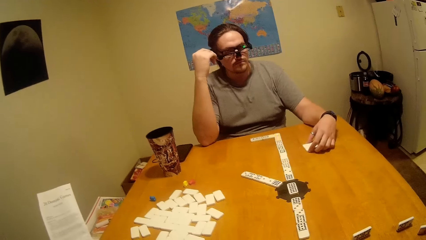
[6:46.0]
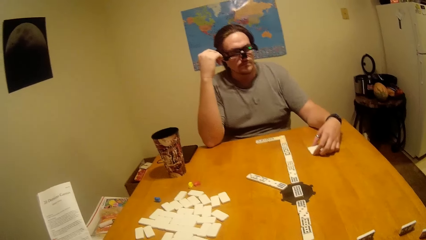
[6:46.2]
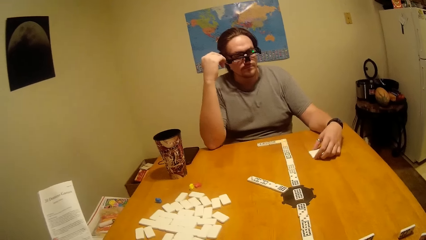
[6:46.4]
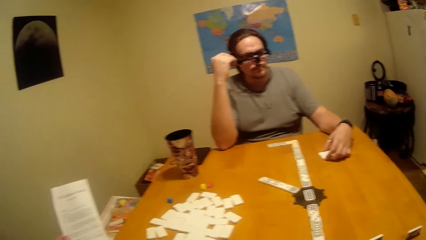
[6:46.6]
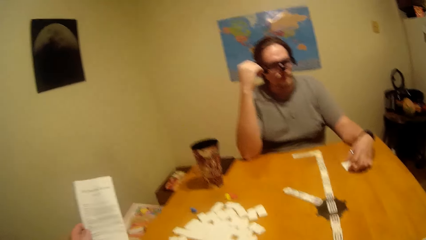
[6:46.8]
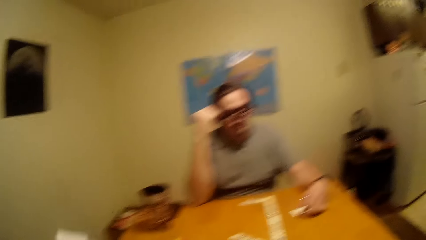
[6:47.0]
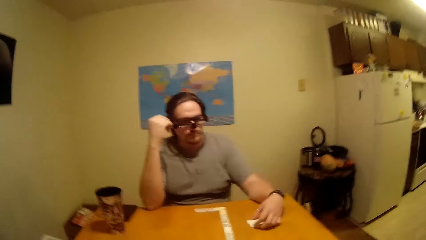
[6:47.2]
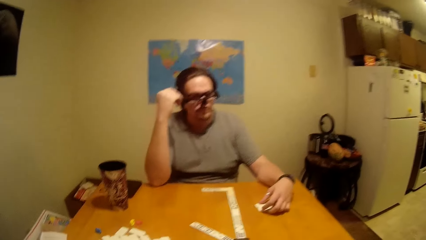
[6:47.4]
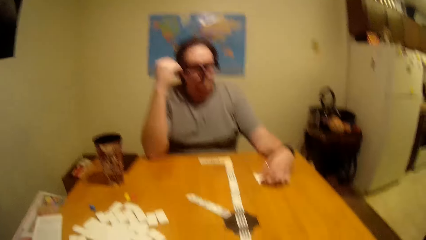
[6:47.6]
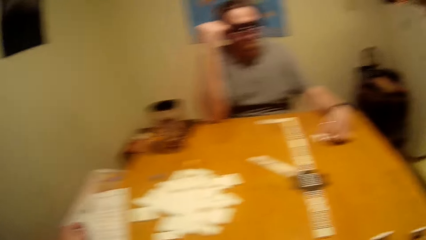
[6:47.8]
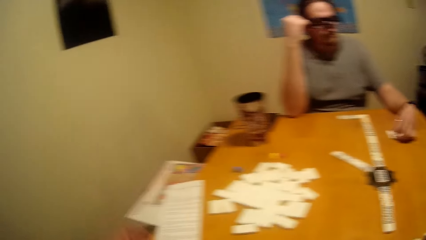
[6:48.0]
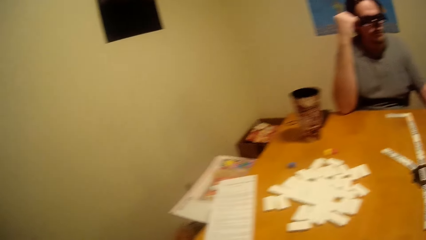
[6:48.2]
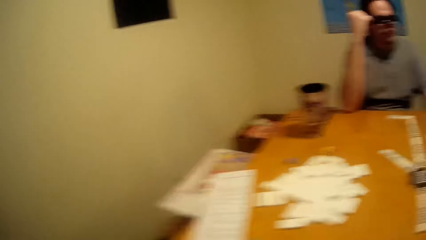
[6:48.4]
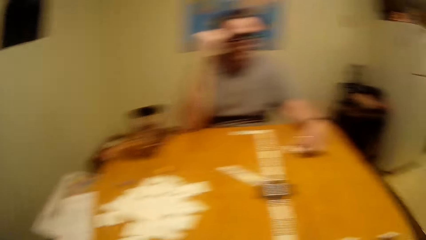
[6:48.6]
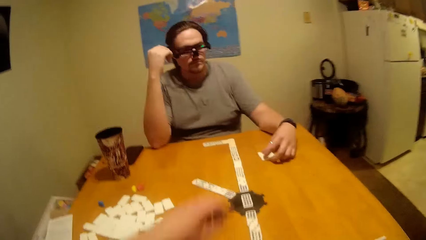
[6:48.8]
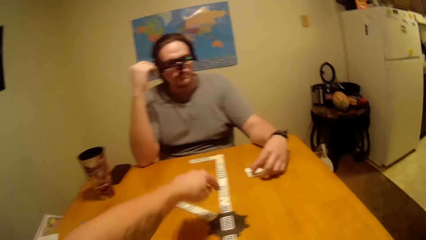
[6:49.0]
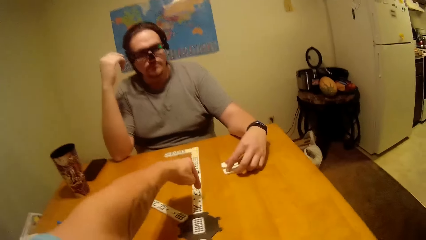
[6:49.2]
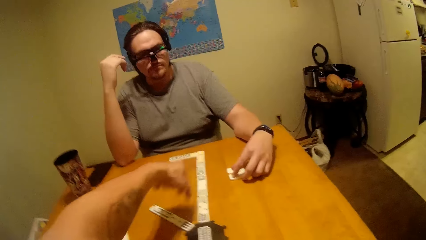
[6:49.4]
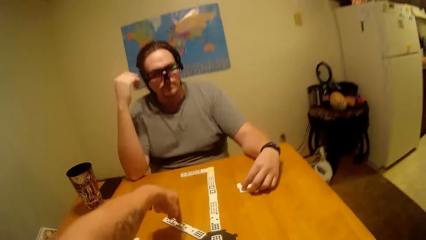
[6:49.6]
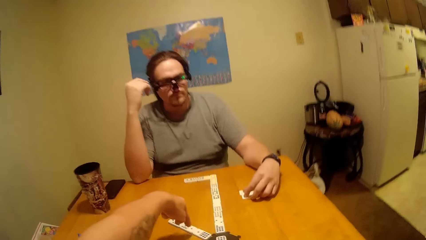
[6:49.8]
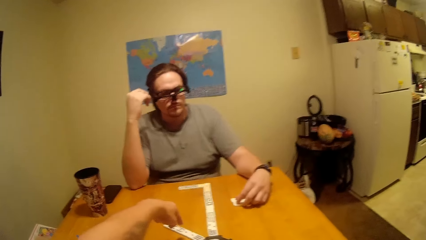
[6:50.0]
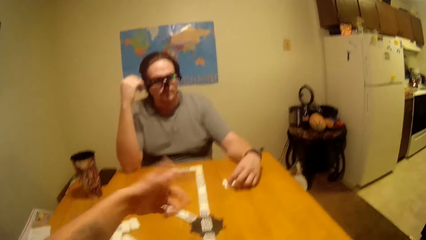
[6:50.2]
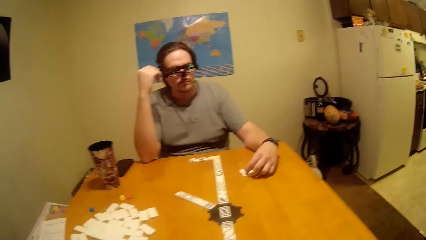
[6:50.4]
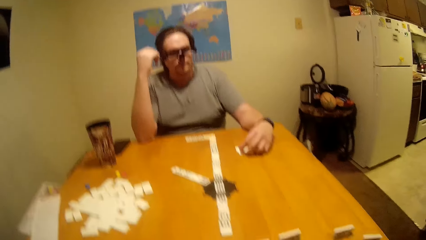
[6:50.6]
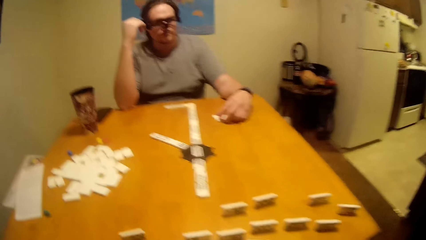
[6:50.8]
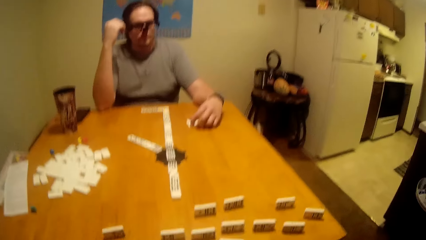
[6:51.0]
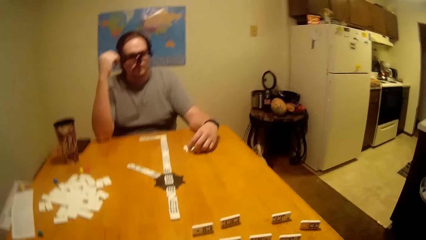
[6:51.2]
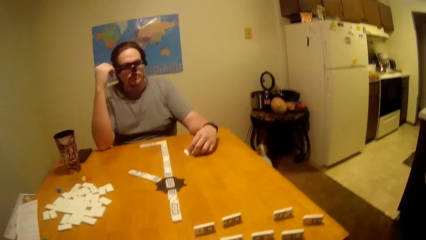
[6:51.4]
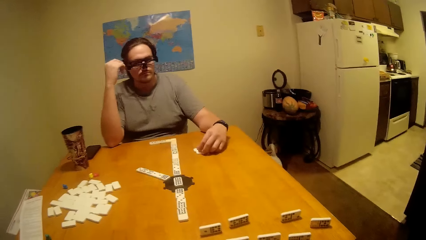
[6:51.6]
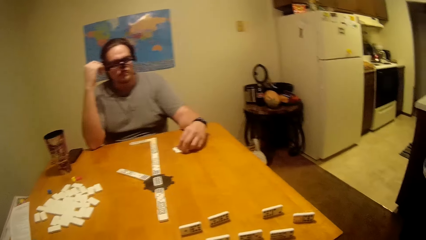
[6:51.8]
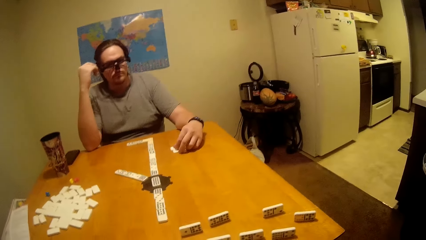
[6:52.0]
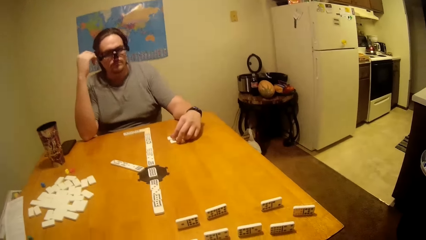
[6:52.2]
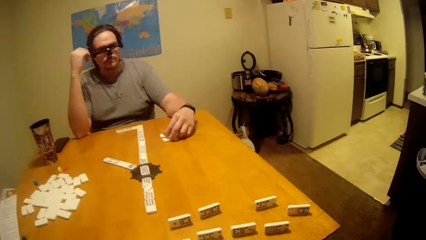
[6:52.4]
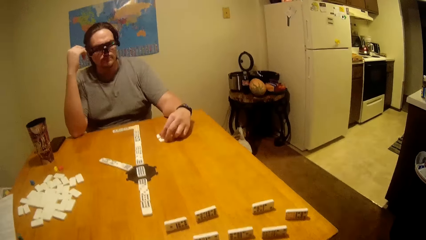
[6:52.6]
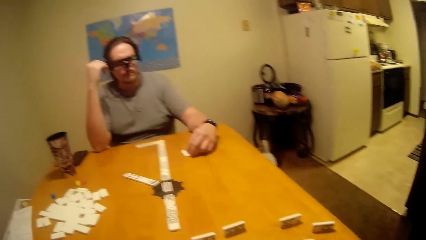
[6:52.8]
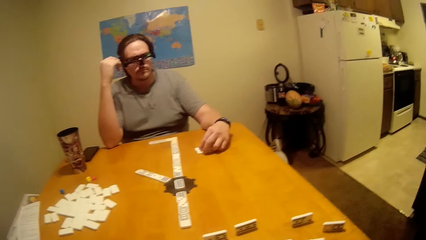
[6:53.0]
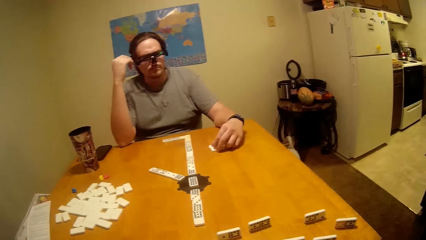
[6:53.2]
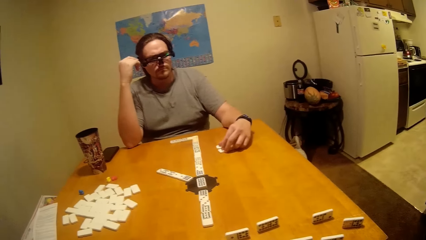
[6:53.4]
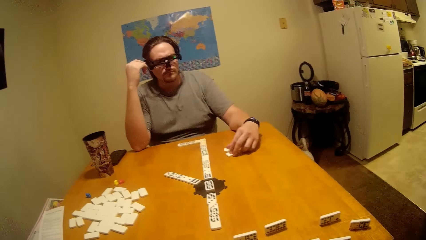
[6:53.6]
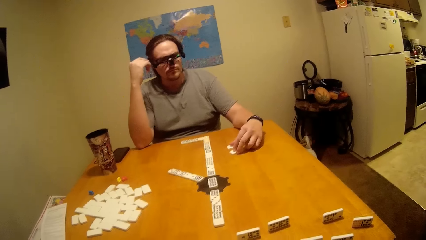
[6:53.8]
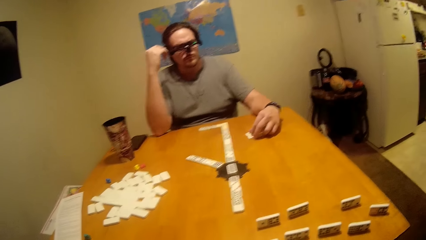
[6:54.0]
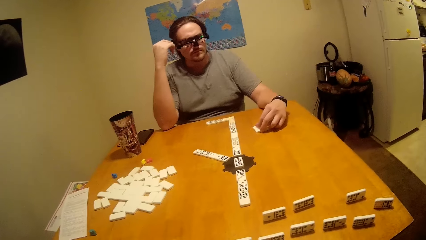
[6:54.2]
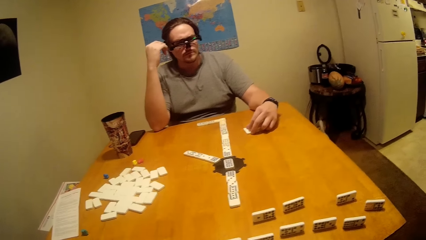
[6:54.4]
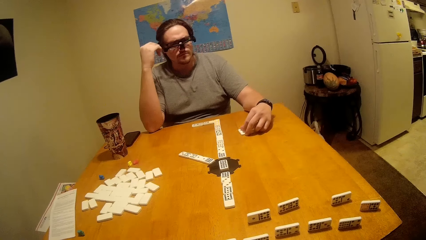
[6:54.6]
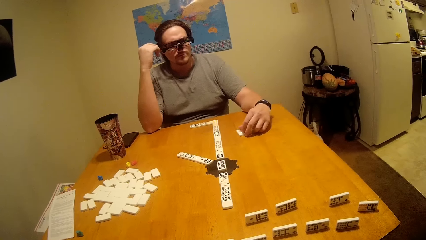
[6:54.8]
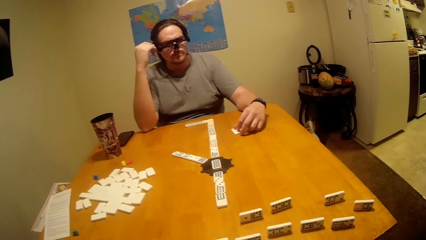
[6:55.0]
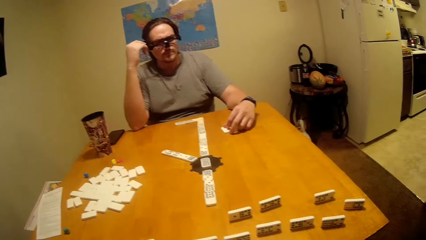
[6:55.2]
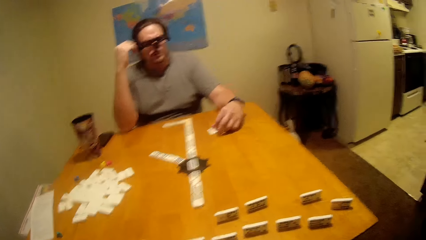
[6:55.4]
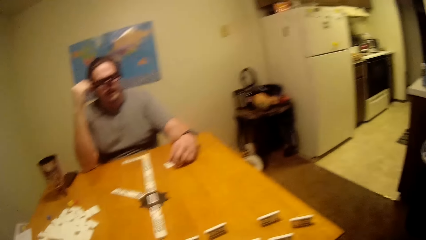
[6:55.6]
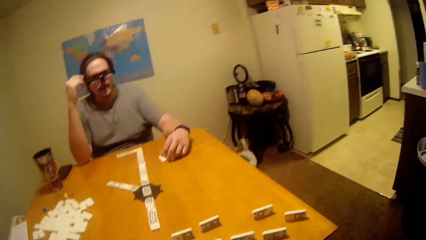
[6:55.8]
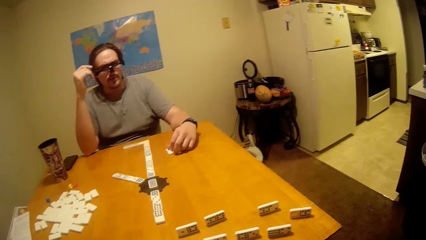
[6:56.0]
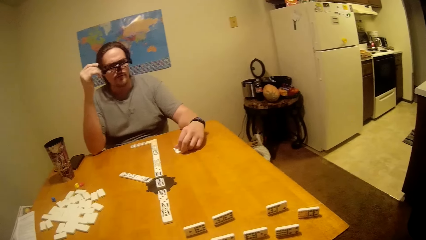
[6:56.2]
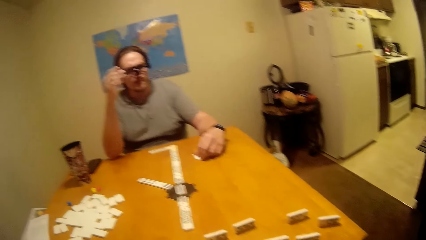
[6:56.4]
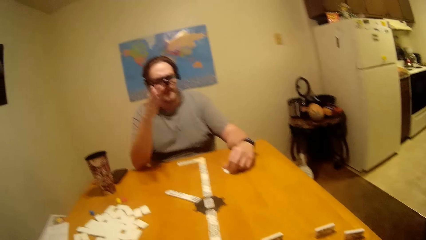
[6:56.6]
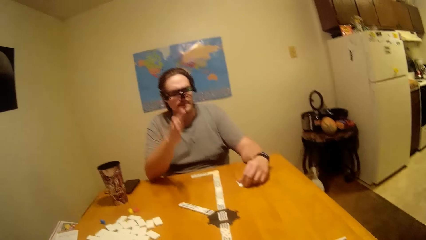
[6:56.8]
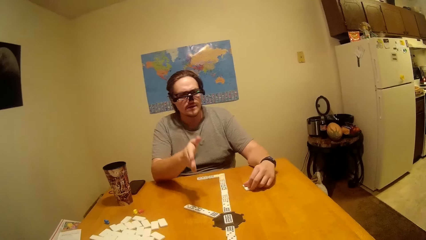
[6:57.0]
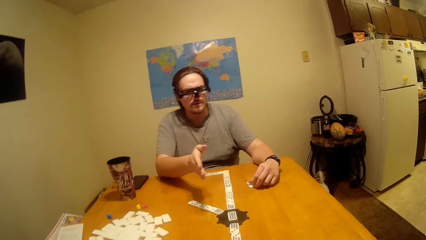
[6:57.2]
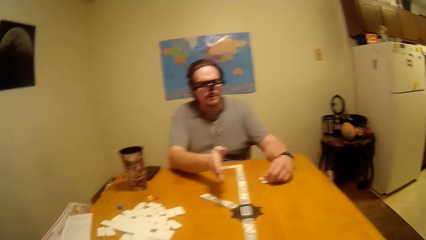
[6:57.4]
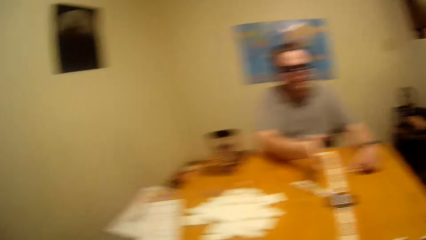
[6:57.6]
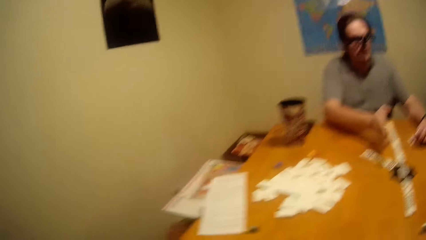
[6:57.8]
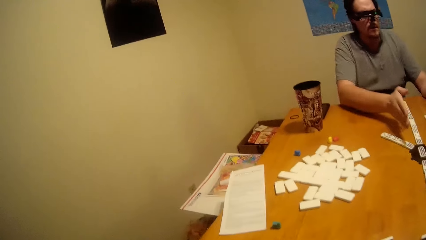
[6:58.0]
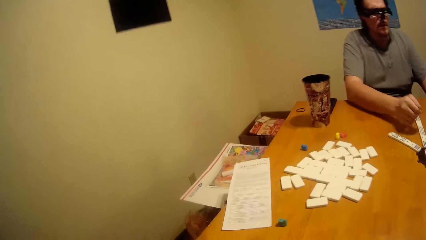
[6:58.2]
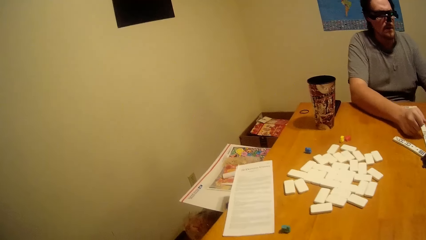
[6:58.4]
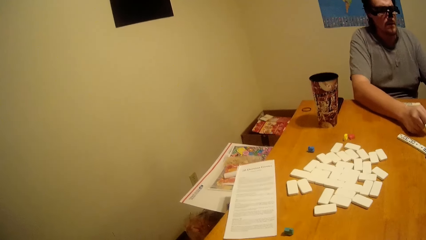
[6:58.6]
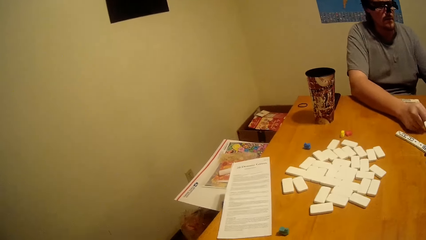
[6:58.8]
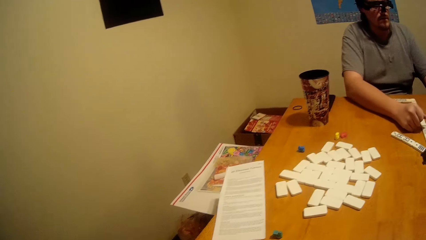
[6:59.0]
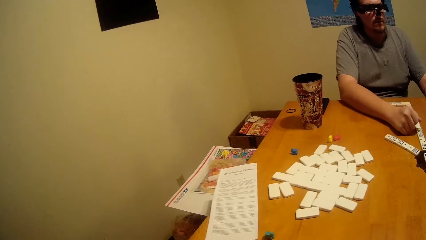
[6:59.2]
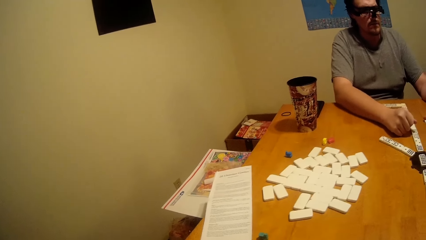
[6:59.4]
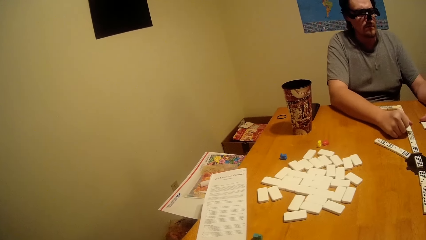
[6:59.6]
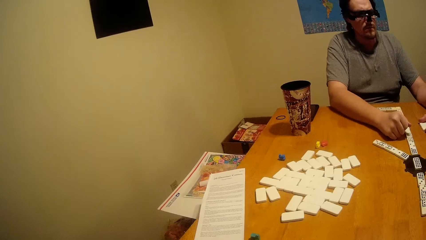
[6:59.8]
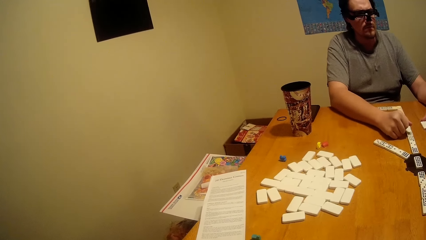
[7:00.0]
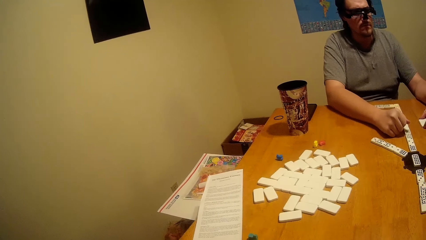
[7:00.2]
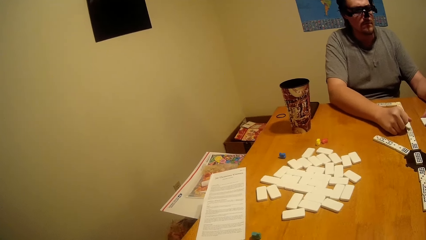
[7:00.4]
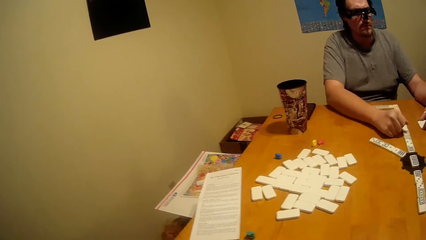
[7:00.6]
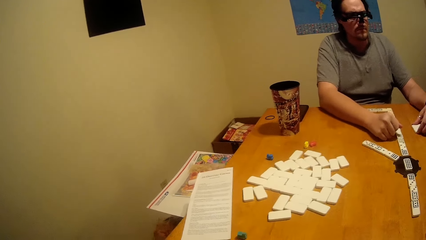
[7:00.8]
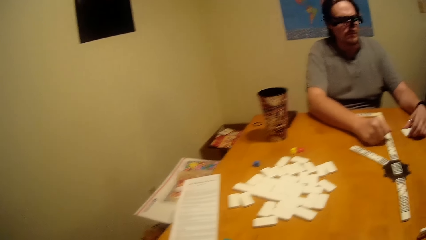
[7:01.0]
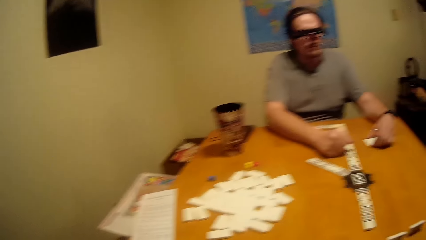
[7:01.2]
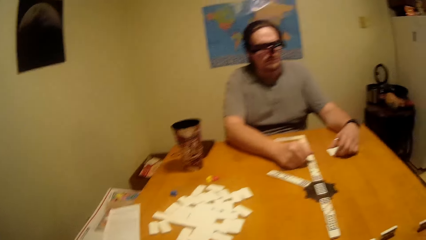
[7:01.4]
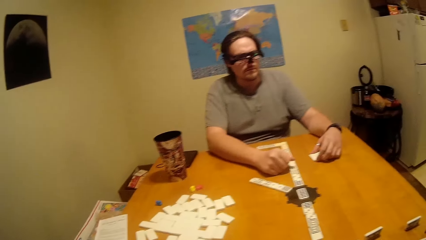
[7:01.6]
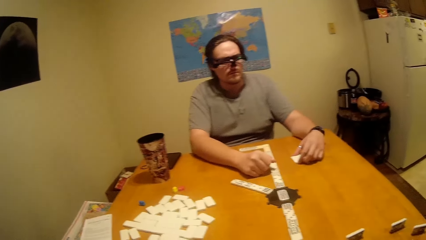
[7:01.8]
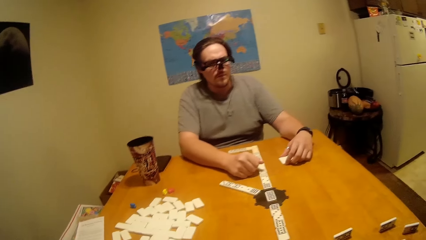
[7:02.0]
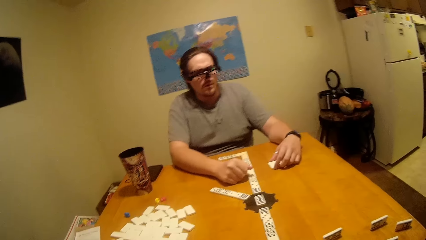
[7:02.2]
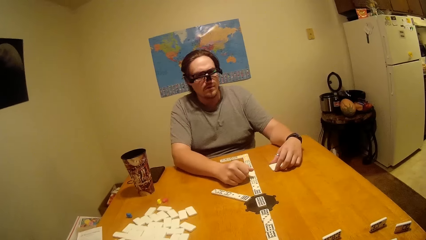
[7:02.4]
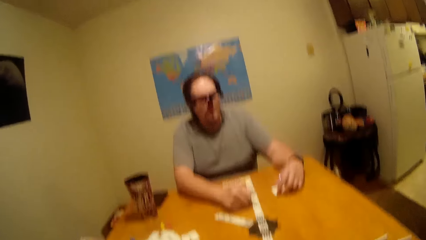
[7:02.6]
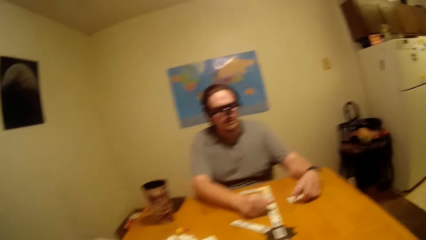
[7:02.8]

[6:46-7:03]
The camera wearer looks at a person play the dominoes. They put the manual on the table. They pick up a dice.
